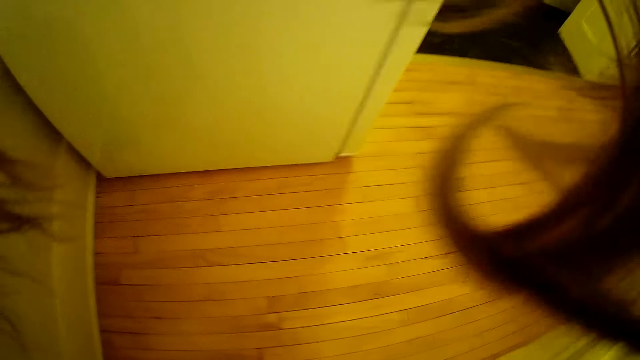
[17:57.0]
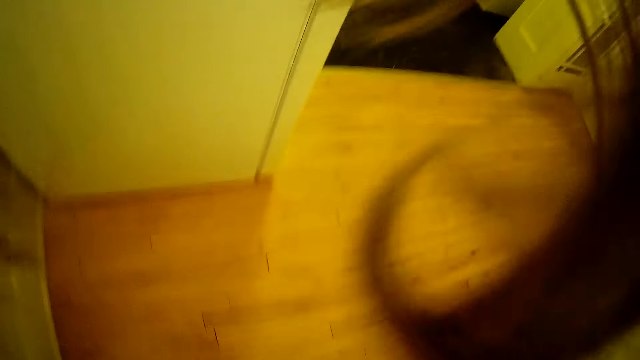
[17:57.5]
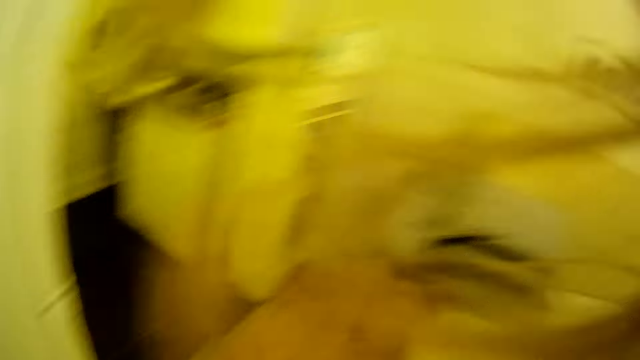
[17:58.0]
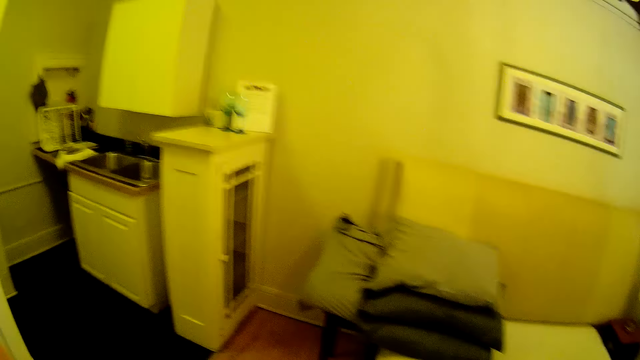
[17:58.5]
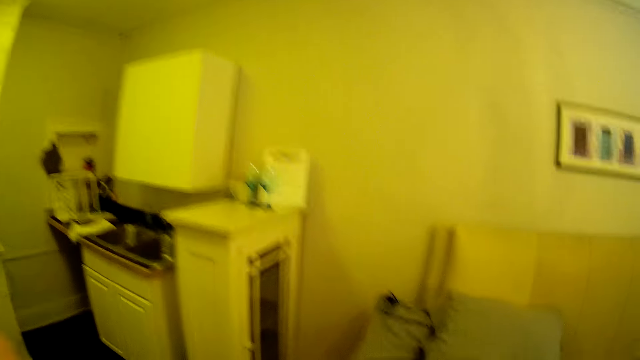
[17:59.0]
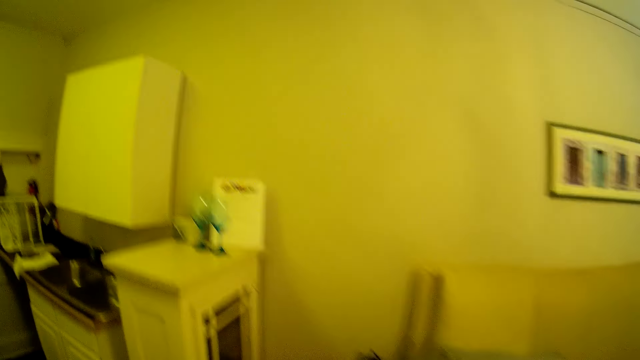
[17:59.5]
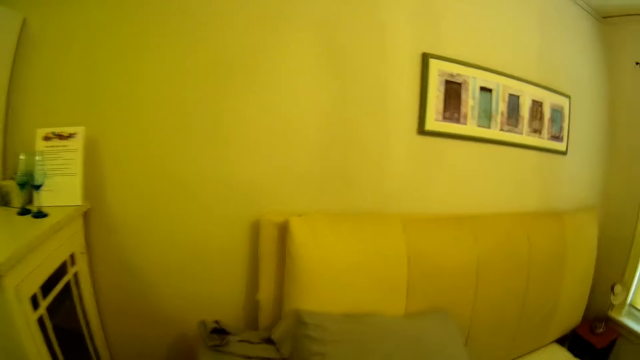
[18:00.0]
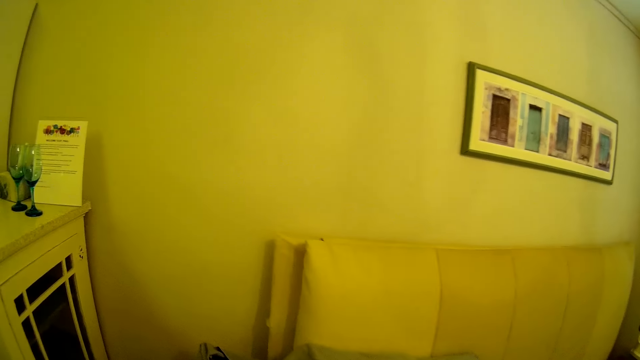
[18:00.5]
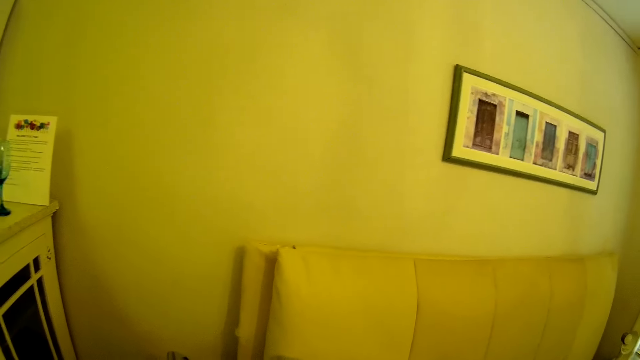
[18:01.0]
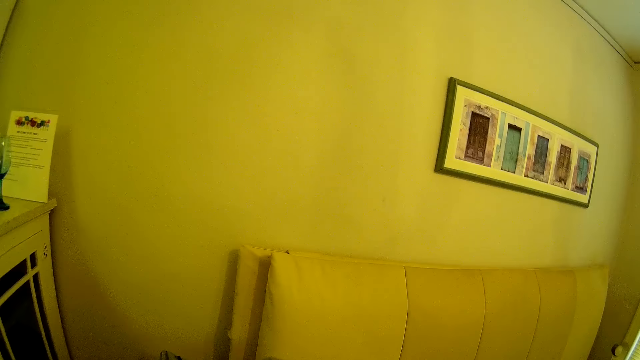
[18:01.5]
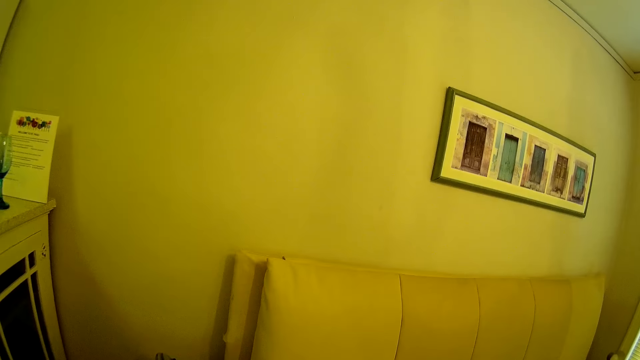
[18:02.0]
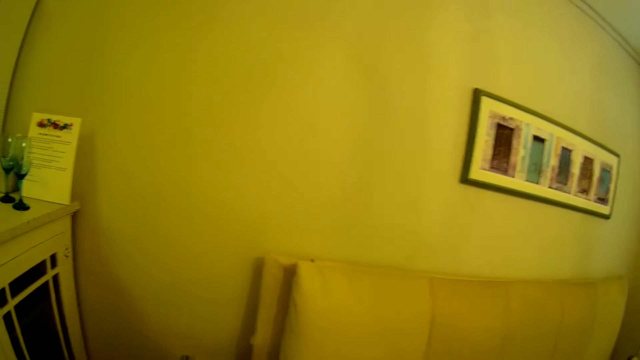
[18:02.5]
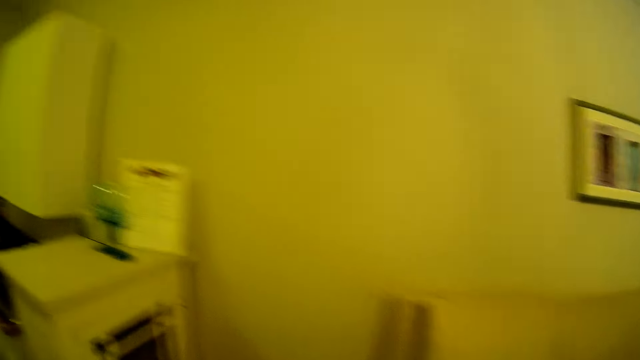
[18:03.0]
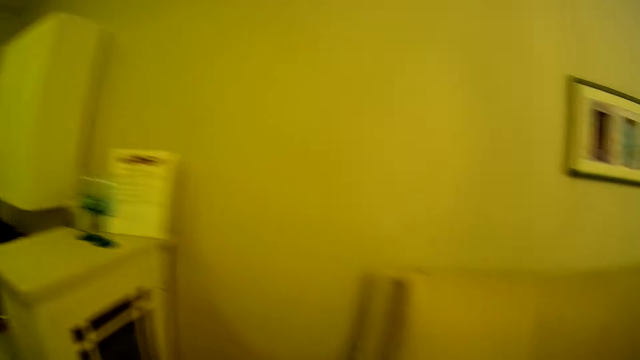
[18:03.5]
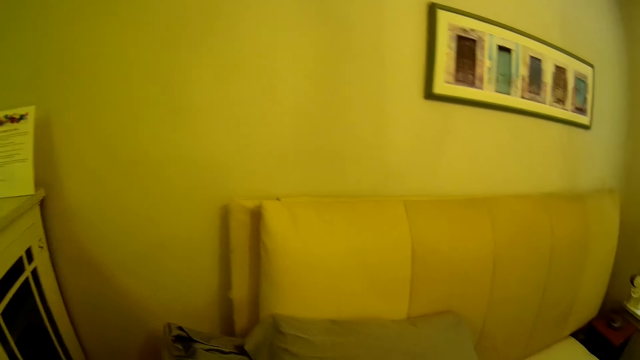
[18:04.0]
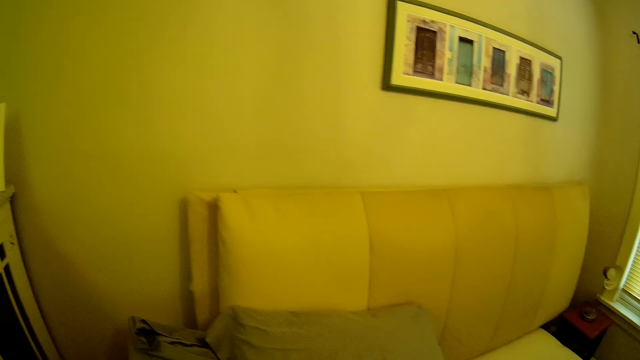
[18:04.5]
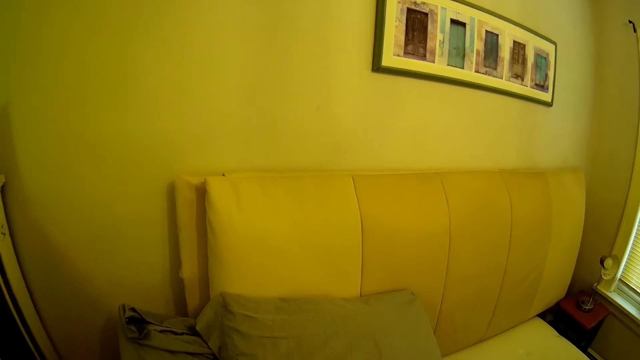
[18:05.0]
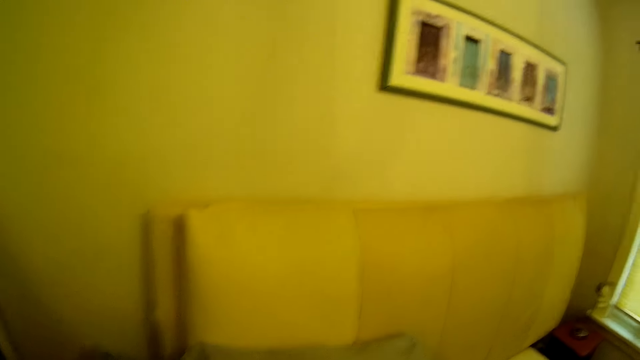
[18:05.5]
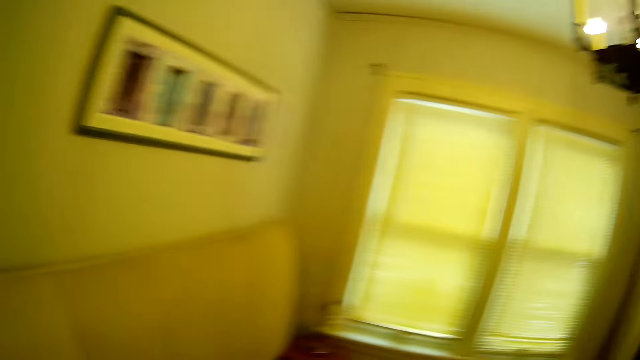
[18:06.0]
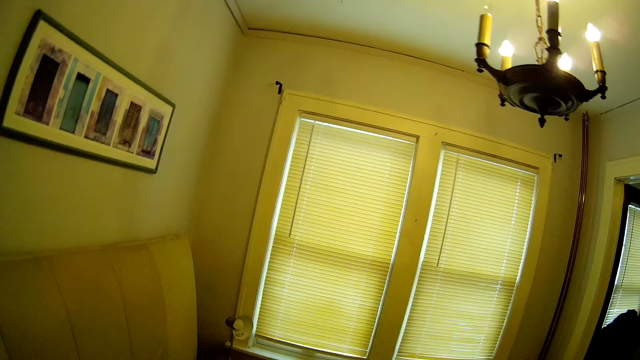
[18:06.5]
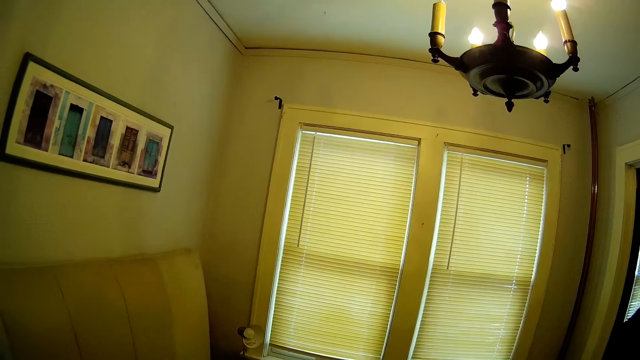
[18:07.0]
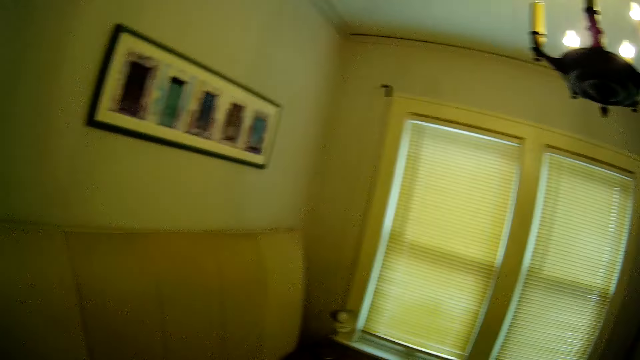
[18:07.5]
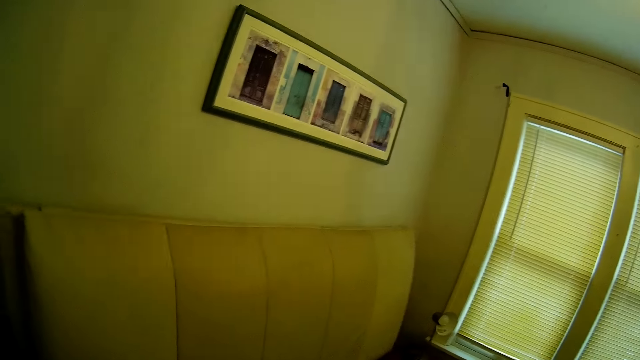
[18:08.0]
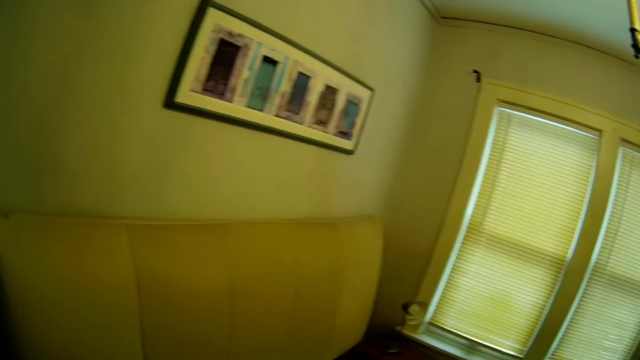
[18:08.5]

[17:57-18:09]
The camera wearer tucks the cover on the bed. They look around the bedroom.

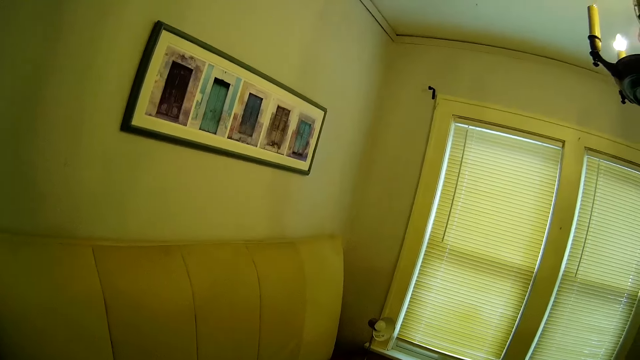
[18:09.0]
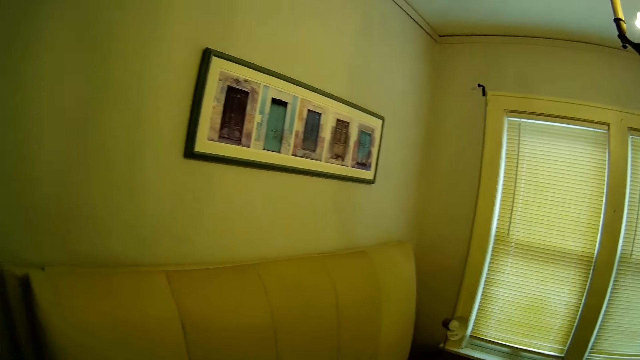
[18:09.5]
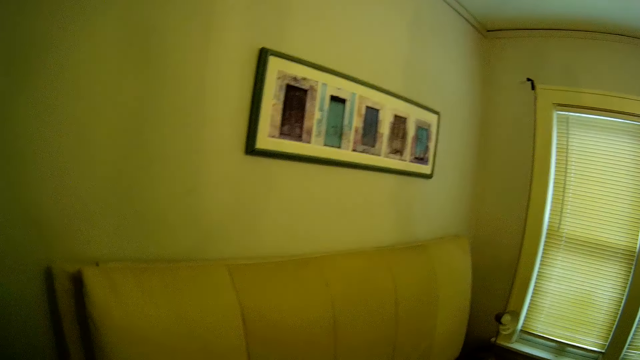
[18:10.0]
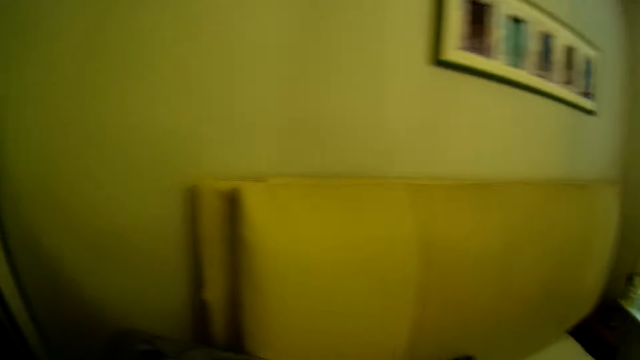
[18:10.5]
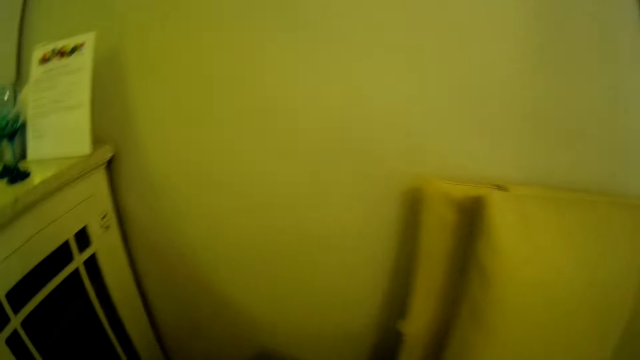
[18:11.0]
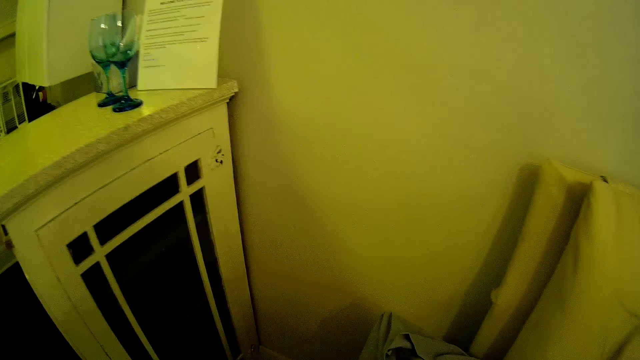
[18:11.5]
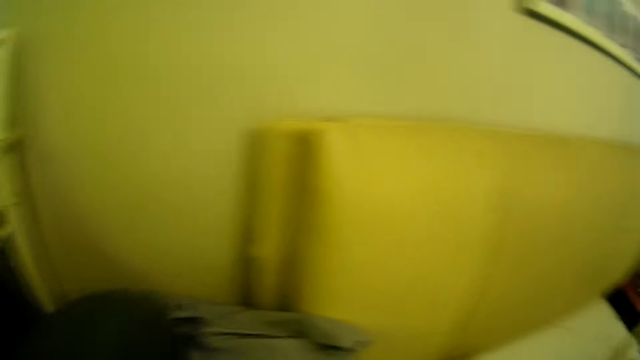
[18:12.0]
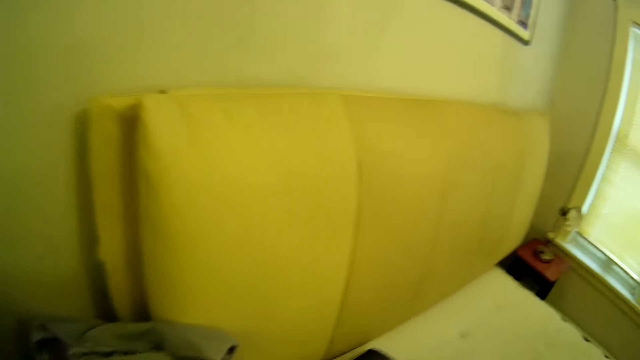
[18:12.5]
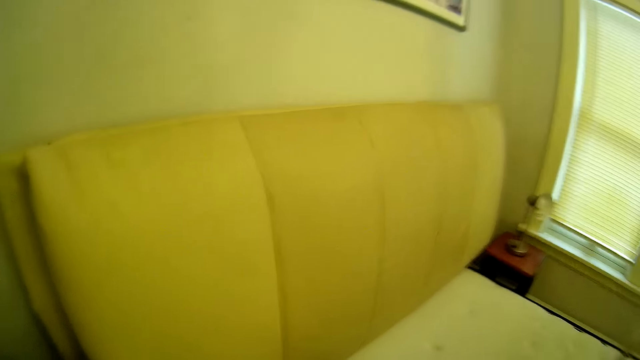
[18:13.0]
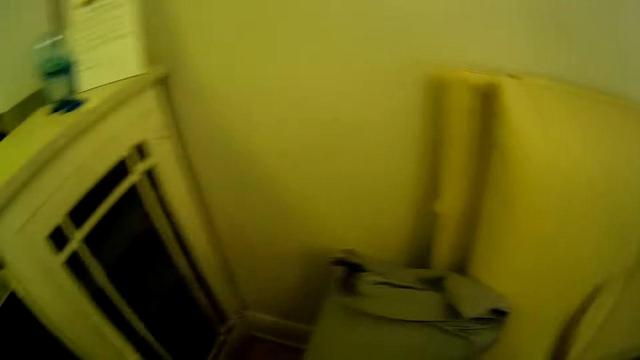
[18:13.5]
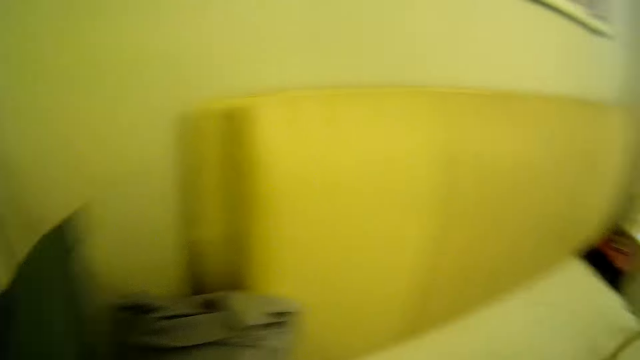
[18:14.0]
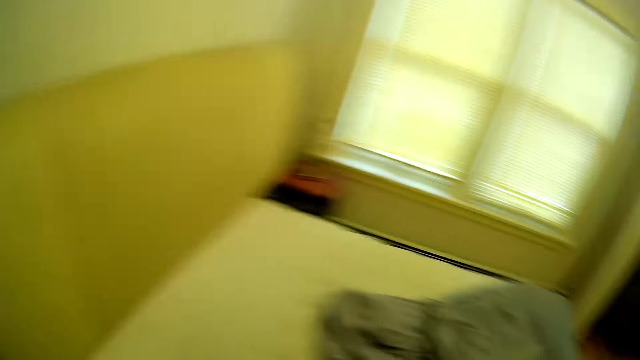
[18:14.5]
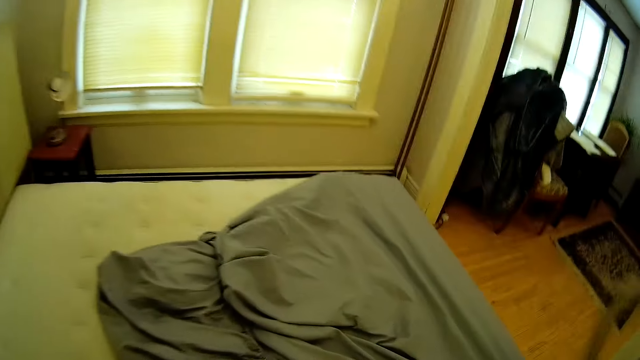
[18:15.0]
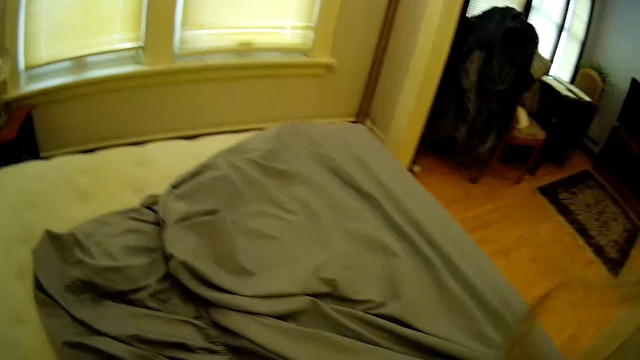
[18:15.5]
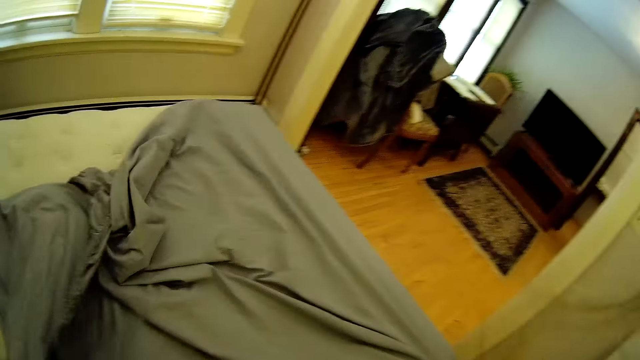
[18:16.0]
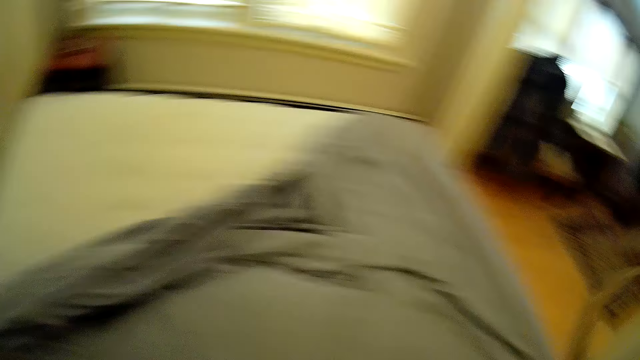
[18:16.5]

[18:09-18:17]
The camera wearer spreads the bed. They move pillows on the bed aside. They spread the bed cover.
